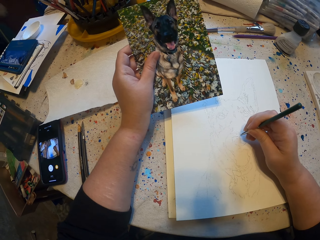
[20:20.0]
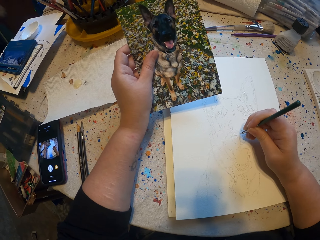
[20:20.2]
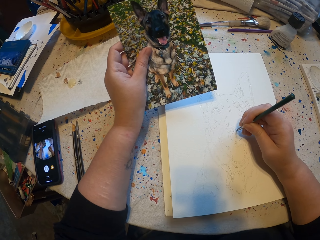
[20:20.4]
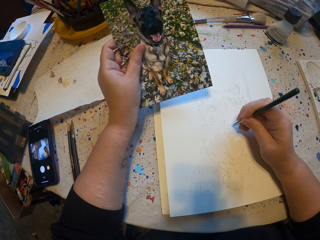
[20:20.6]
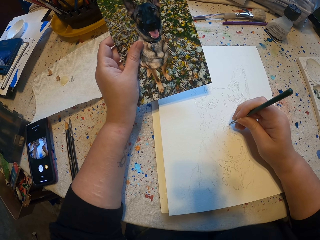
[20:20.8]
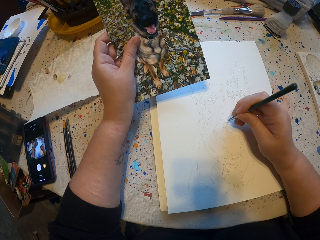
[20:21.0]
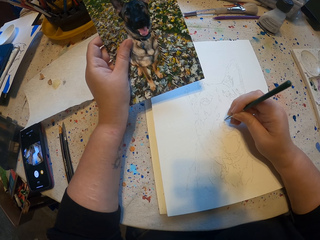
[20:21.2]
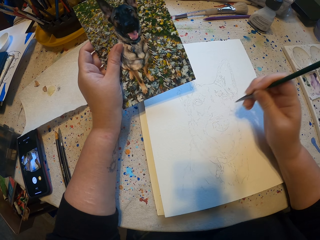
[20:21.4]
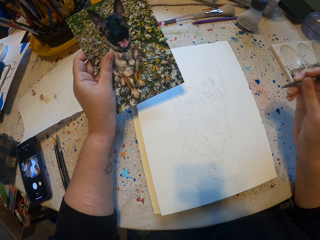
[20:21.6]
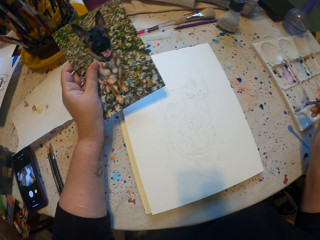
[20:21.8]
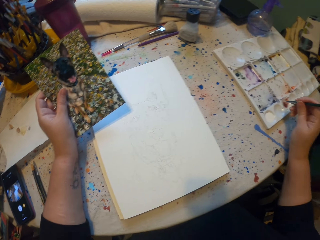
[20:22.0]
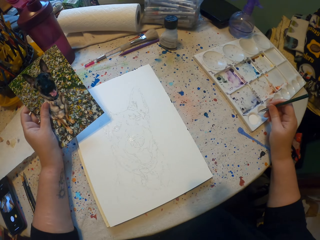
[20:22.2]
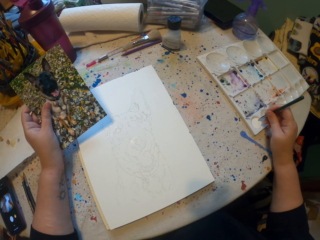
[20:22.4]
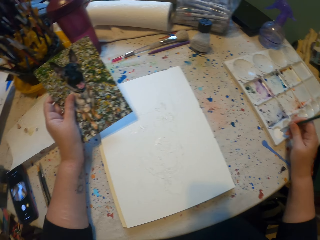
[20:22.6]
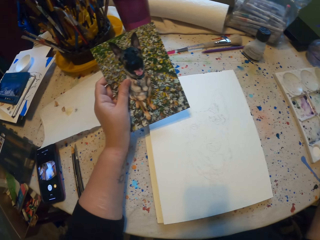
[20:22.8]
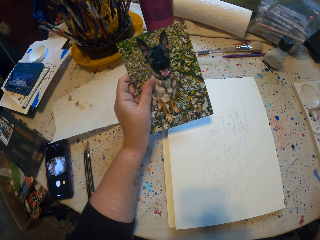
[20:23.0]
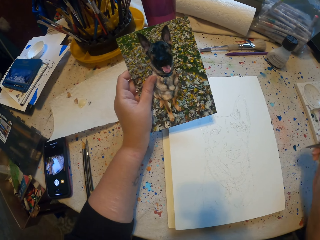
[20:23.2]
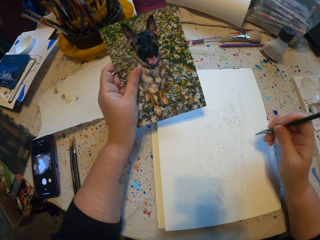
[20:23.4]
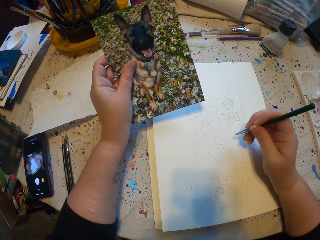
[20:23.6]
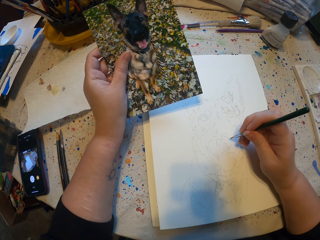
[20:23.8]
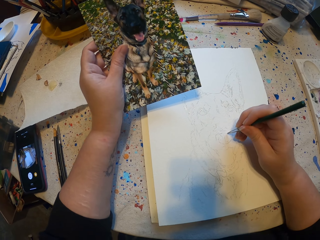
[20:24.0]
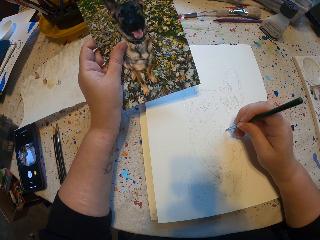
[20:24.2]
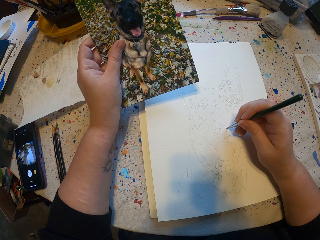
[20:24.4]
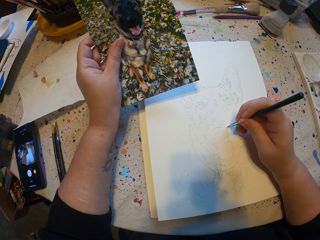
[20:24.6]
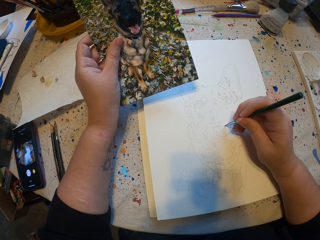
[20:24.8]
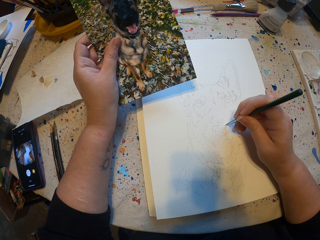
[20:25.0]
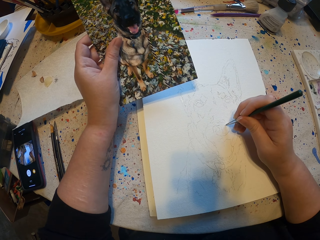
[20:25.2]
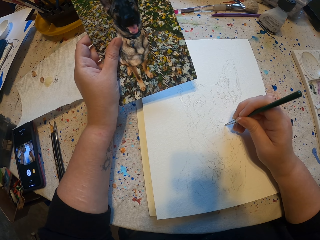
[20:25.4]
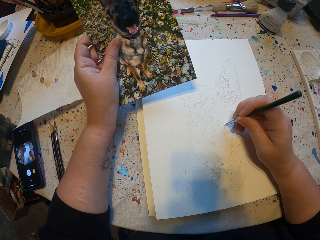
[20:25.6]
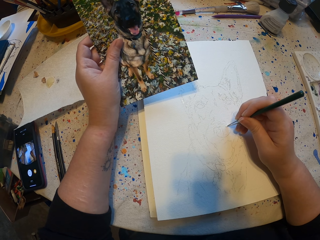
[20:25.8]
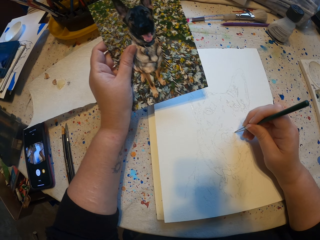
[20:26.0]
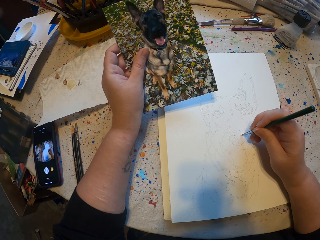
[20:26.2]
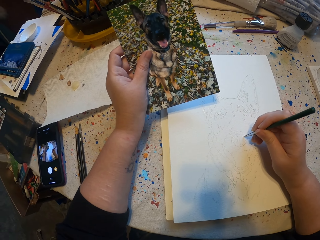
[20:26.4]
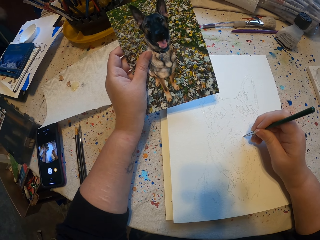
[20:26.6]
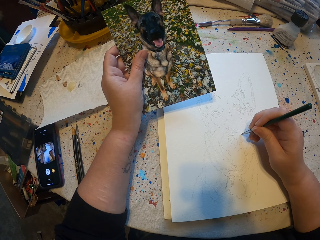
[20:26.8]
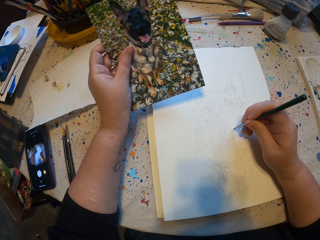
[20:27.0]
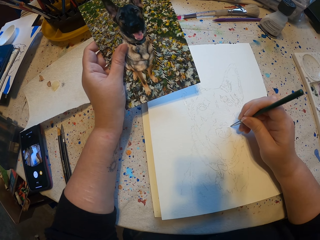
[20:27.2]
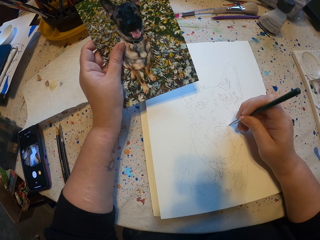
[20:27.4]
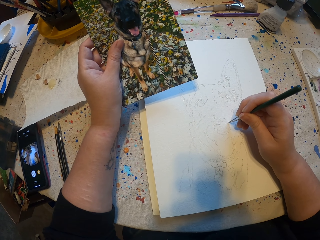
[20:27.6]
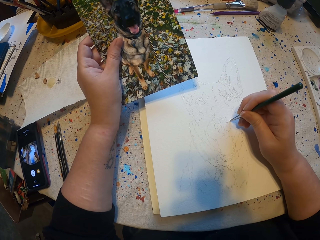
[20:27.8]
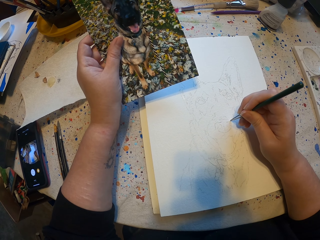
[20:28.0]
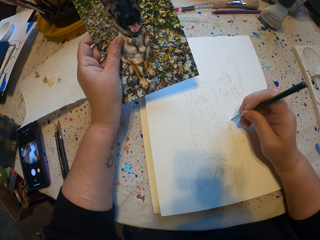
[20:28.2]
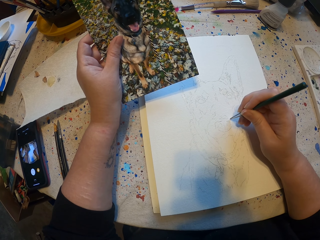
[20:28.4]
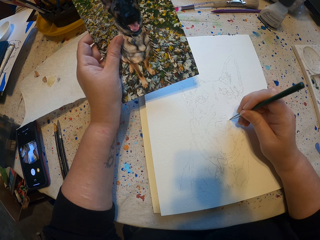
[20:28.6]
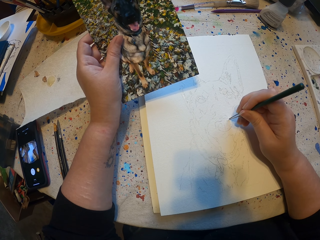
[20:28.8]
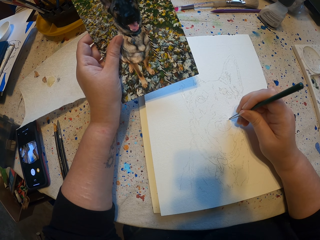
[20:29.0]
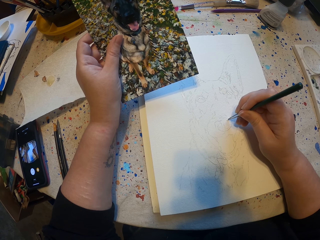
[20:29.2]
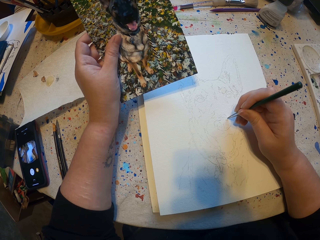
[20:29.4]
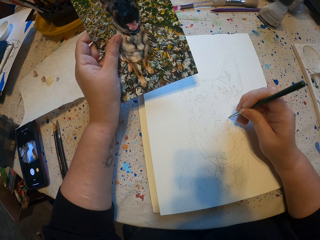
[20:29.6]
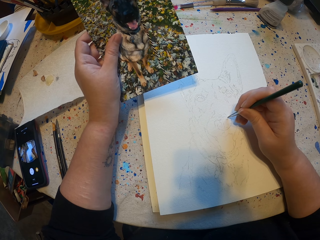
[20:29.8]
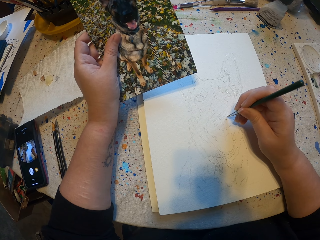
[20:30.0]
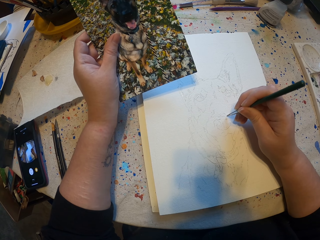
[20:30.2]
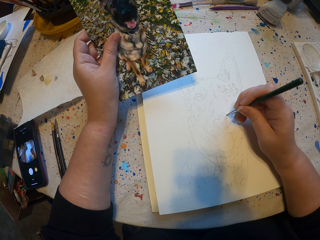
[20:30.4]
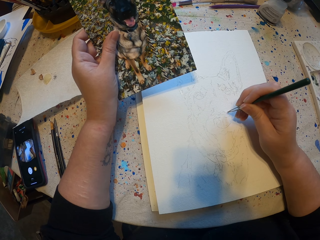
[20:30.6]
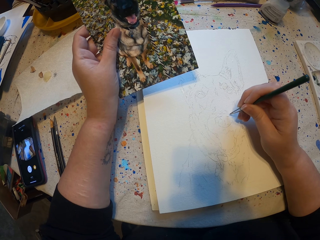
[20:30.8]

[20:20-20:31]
The camera wearer rubs a brush on paint. They sketch on a sketch book.

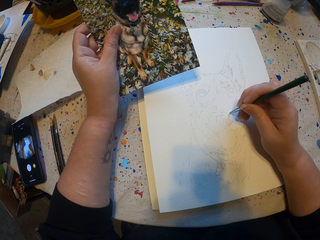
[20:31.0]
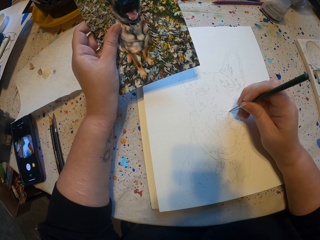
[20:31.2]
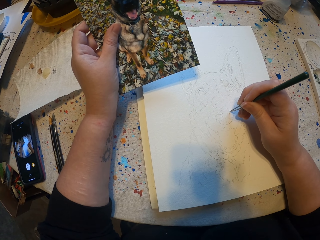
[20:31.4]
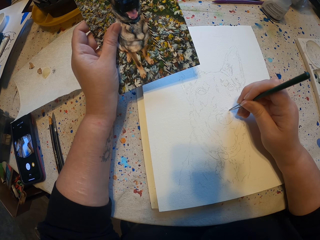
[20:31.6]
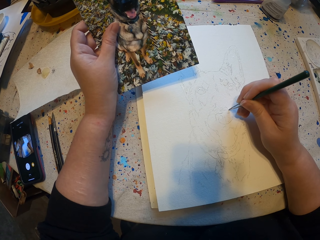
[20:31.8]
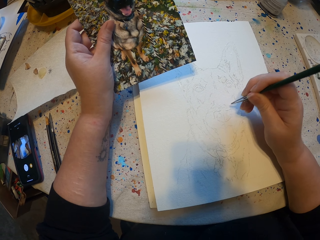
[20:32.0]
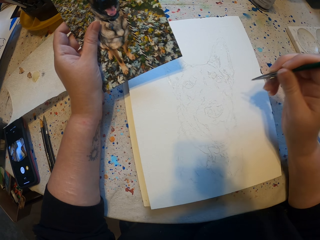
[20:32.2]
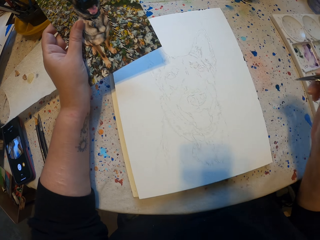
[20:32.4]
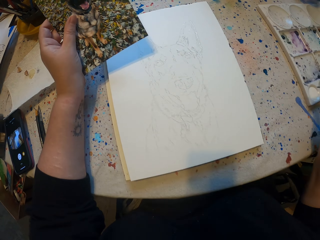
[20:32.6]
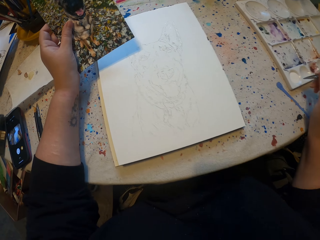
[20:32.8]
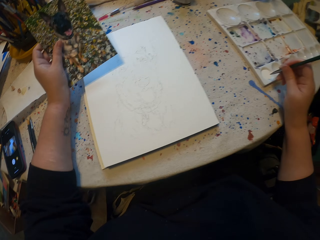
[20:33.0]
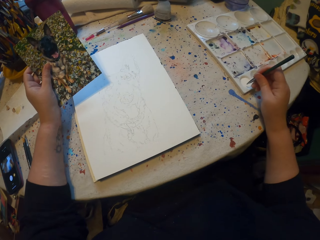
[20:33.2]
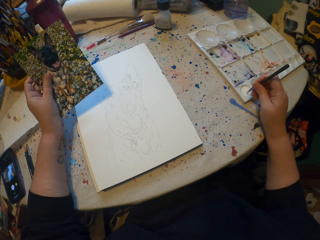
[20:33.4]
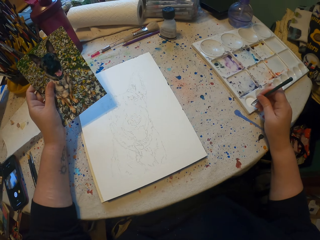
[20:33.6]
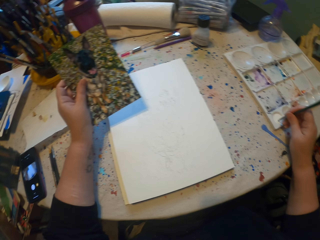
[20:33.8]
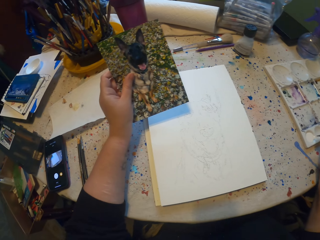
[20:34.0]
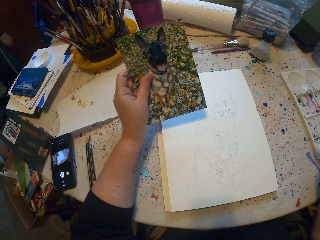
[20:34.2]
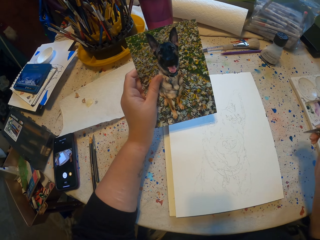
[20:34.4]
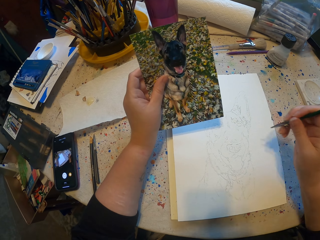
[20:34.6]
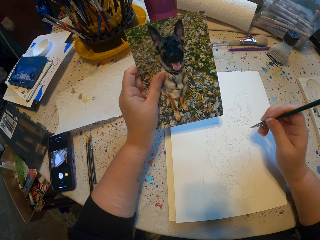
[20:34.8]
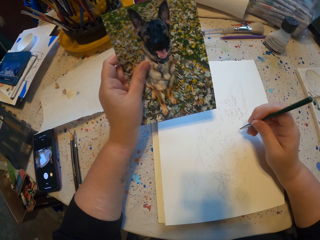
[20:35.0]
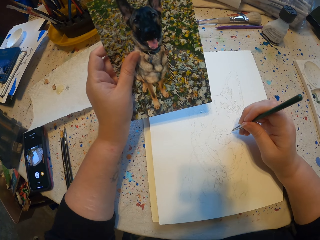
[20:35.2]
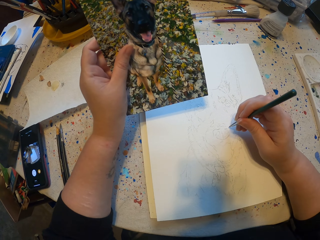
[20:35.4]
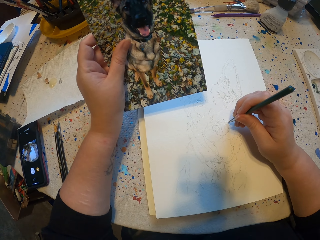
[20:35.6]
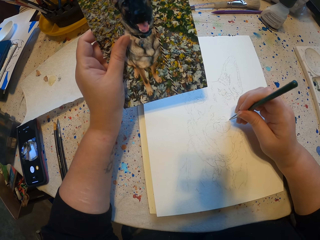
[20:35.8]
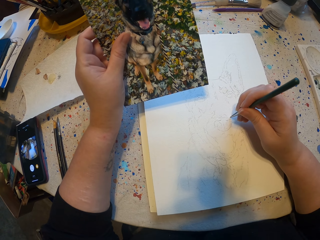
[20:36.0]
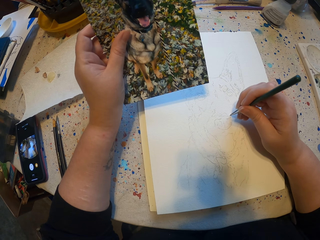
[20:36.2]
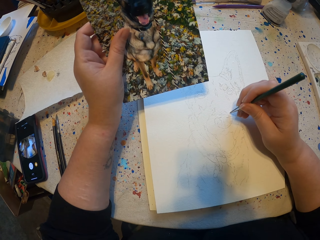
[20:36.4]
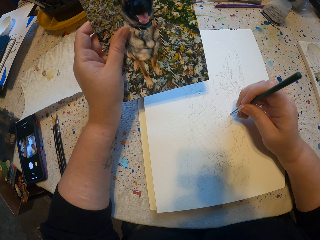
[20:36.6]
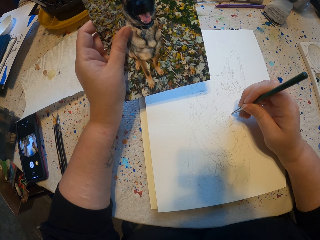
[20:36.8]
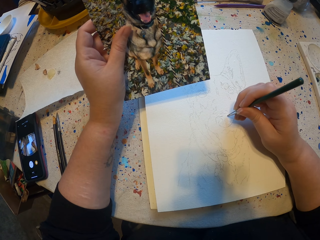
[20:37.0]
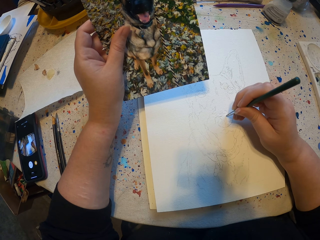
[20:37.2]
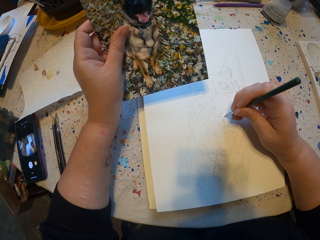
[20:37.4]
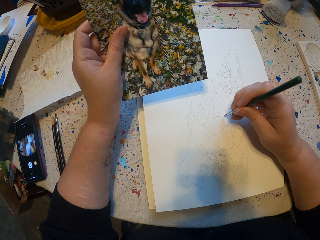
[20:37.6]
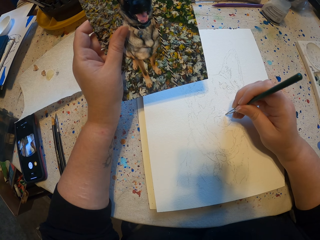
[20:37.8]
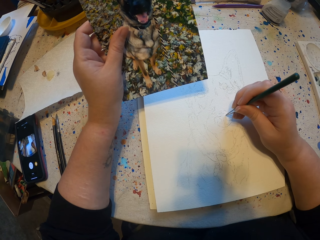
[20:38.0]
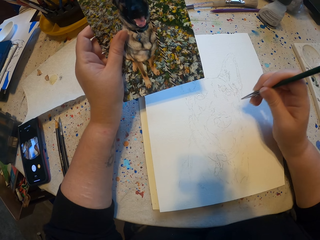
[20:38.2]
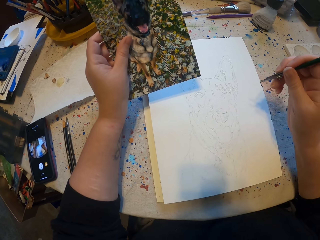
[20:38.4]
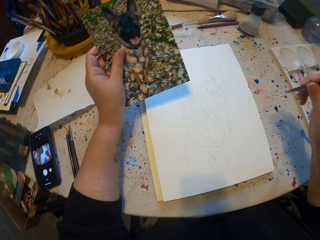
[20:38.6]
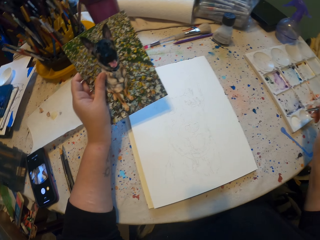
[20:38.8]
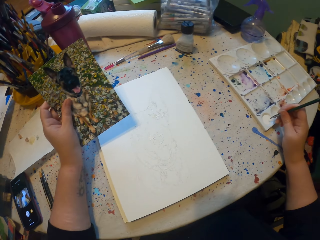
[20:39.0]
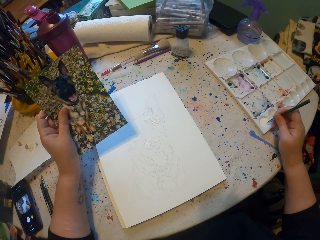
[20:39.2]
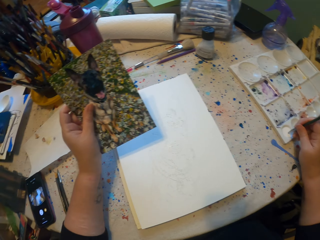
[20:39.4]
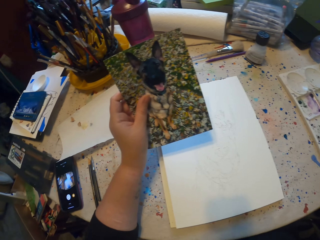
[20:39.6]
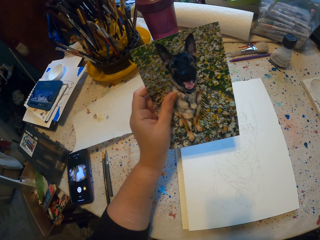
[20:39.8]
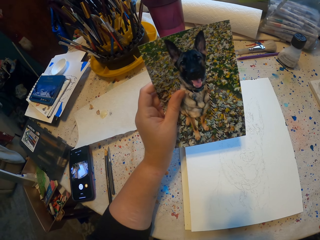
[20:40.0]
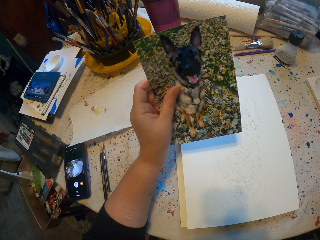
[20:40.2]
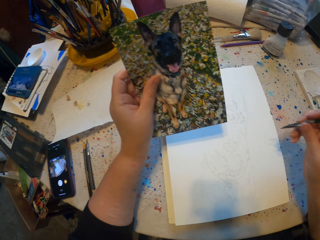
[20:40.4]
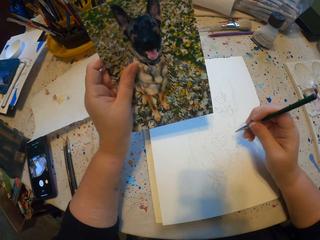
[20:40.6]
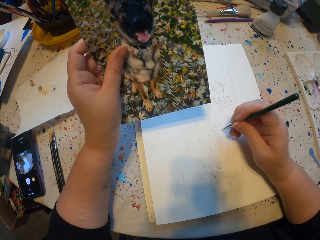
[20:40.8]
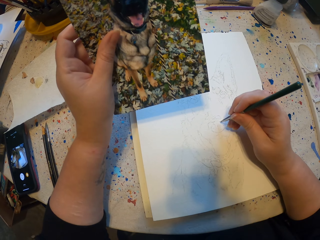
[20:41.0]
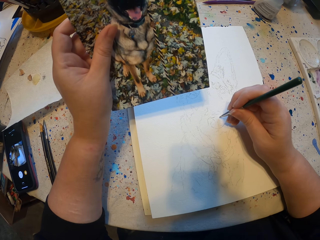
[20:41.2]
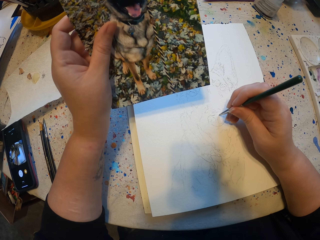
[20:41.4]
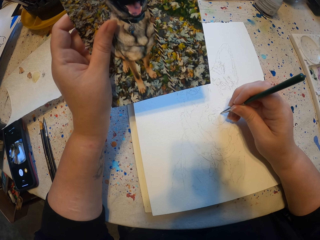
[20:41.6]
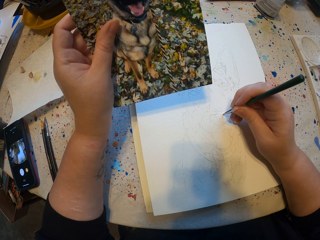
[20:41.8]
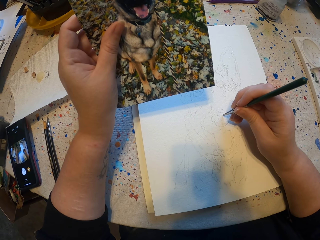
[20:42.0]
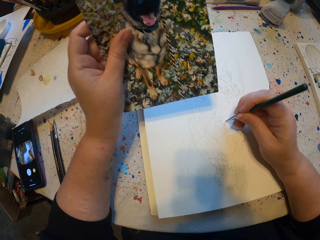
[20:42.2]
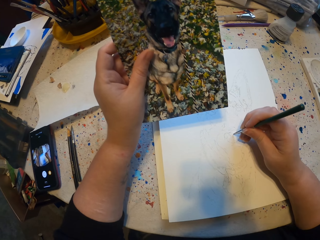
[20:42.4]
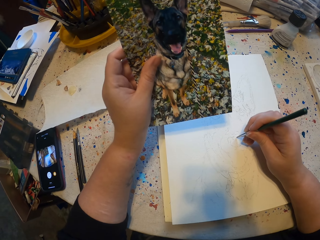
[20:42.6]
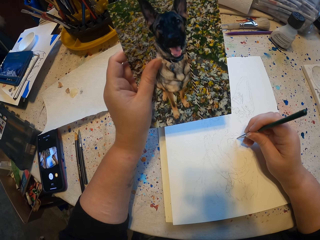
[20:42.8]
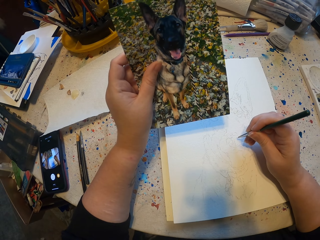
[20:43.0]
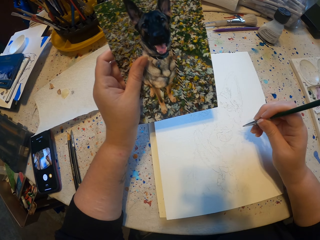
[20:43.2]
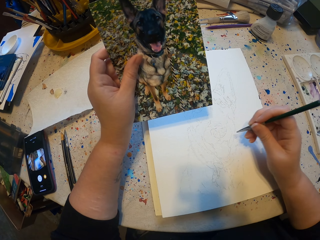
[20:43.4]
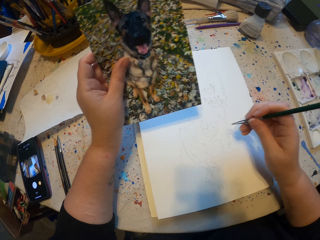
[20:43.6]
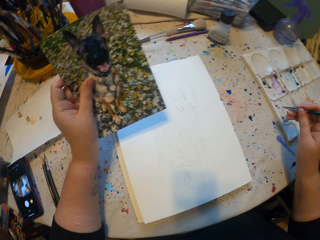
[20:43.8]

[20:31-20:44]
The camera wearer rubs a brush on paint. They sketch on a sketch book. They rub the brush on the paint. They sketch on the sketch book.
